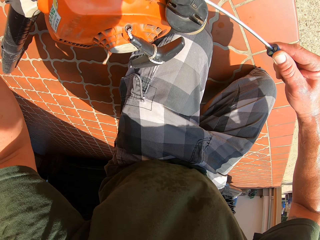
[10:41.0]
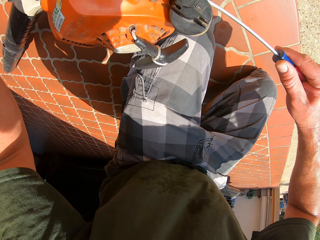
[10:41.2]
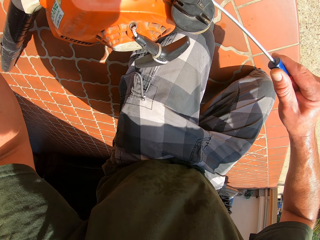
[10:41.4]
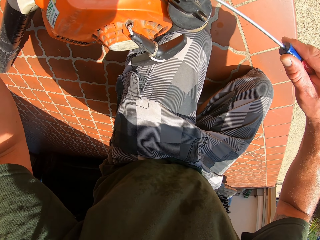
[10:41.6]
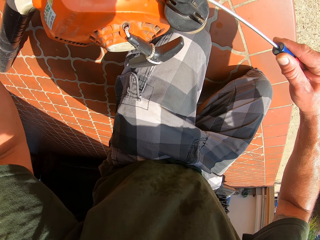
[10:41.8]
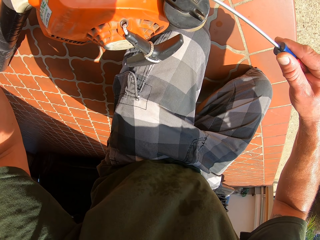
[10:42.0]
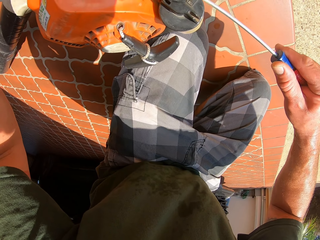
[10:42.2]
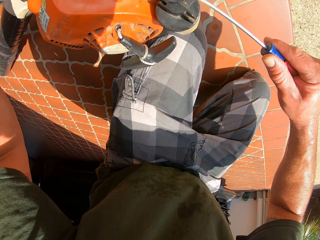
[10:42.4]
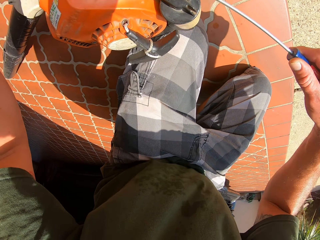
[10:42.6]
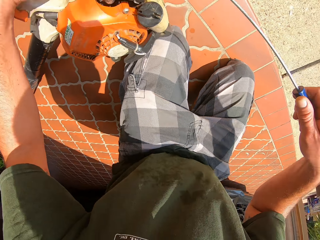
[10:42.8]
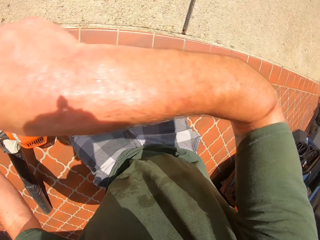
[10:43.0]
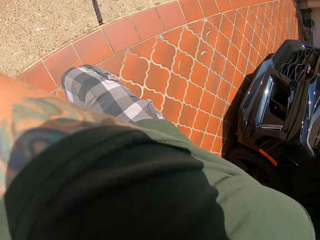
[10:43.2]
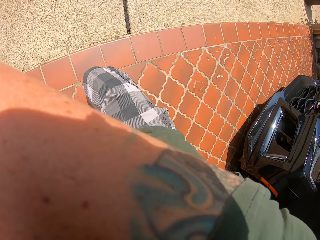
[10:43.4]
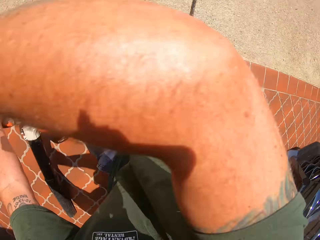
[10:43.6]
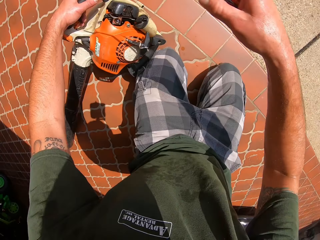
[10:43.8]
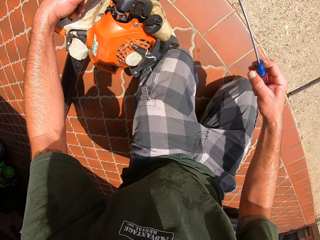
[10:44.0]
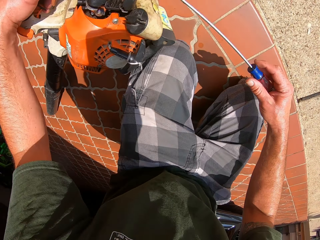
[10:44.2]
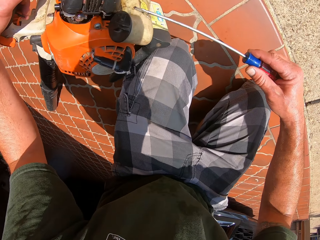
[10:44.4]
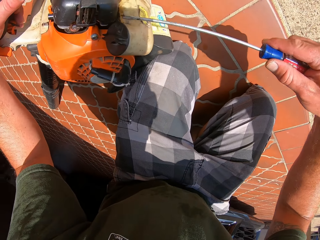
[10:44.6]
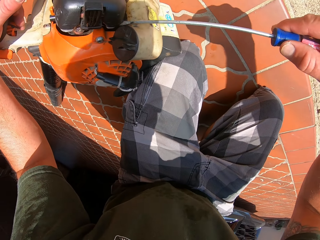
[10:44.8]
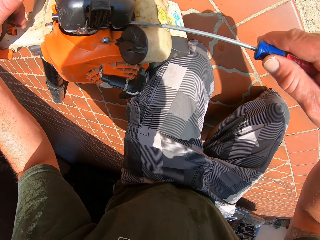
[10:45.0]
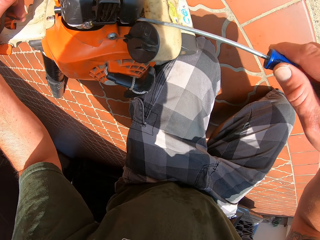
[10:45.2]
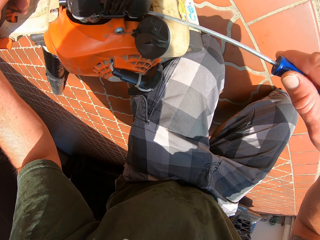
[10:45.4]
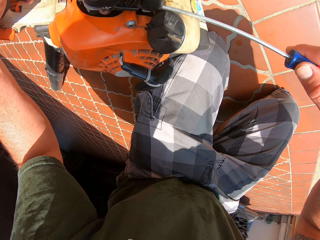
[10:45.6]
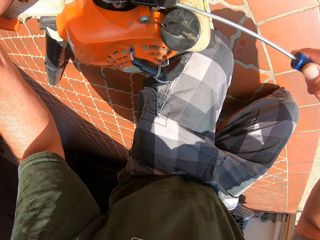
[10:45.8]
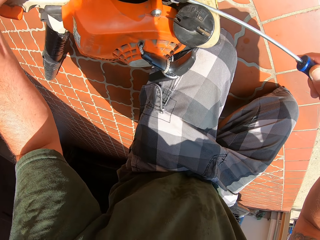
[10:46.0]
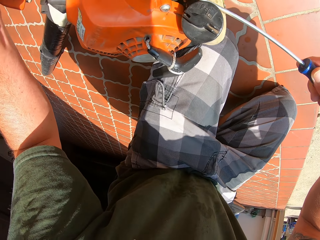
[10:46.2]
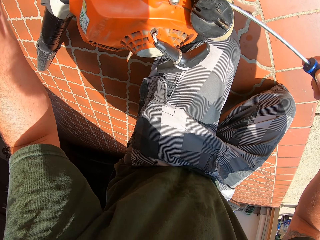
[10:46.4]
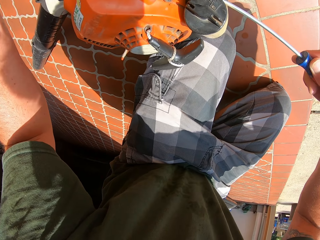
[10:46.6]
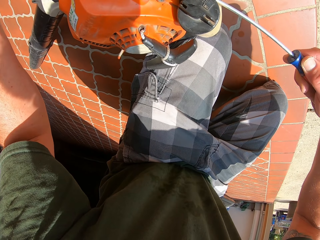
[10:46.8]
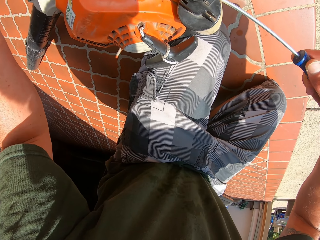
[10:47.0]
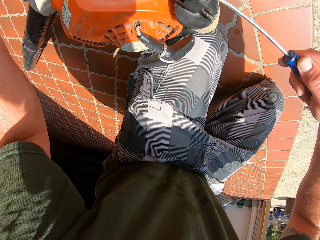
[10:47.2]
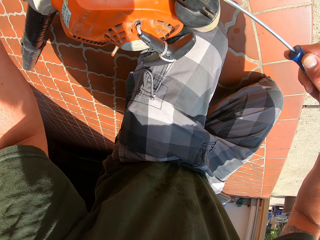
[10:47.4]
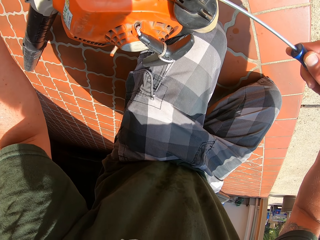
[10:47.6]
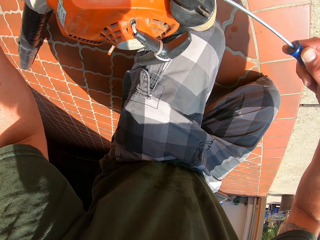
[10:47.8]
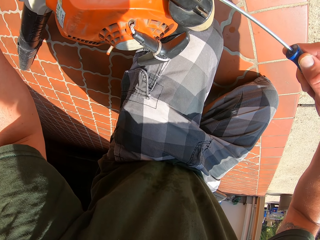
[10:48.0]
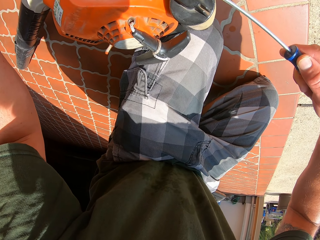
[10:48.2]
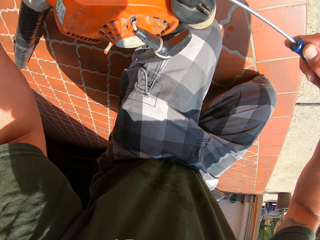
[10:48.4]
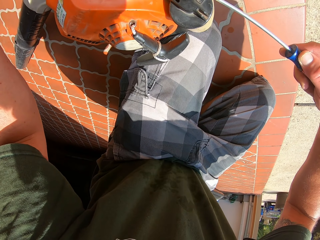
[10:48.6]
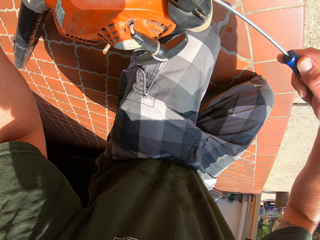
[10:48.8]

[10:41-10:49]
The camera wearer raises his right hand with the screwdriver in it. He continues to work on the blower with the screwdriver in his right hand and his left hand.

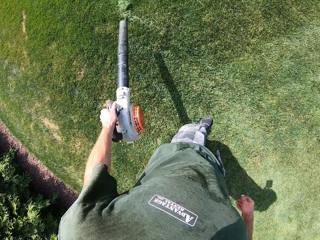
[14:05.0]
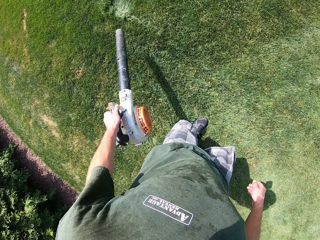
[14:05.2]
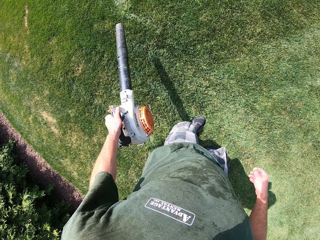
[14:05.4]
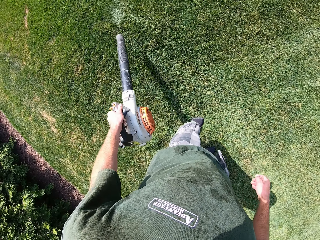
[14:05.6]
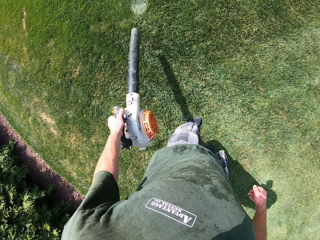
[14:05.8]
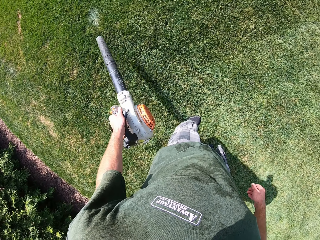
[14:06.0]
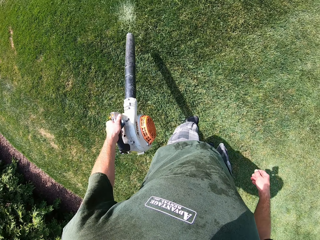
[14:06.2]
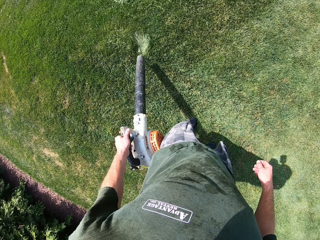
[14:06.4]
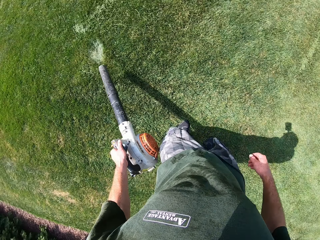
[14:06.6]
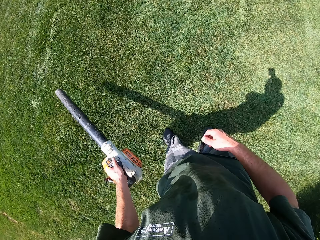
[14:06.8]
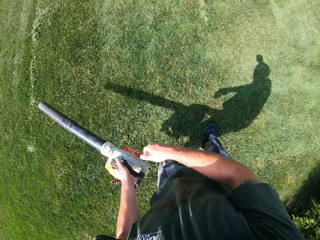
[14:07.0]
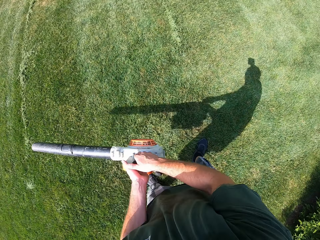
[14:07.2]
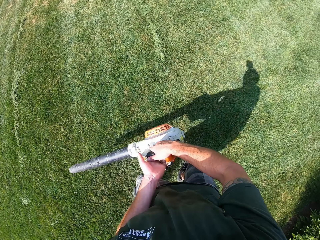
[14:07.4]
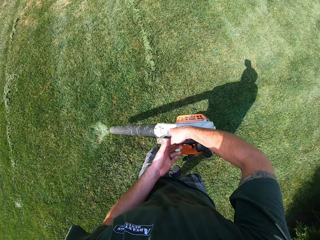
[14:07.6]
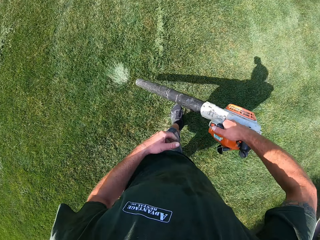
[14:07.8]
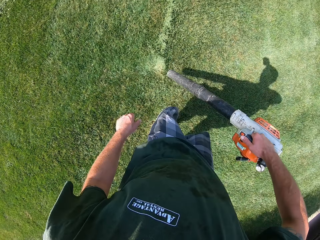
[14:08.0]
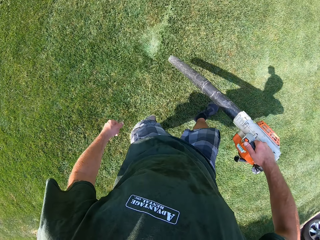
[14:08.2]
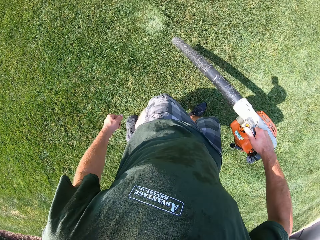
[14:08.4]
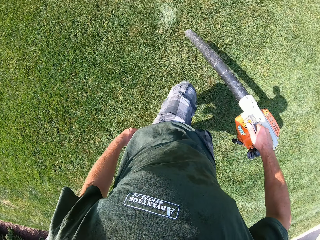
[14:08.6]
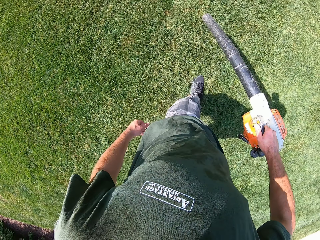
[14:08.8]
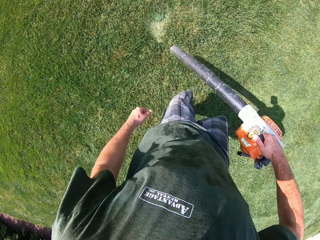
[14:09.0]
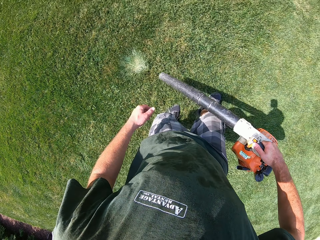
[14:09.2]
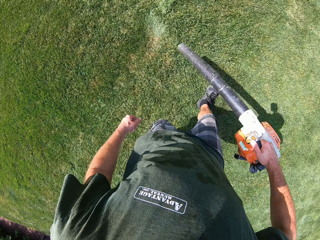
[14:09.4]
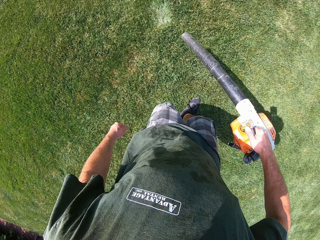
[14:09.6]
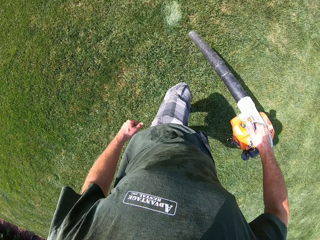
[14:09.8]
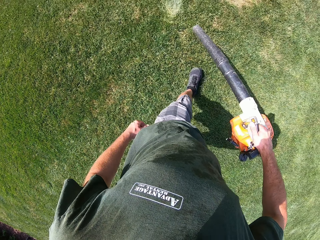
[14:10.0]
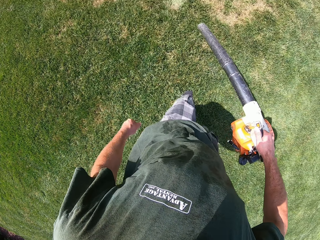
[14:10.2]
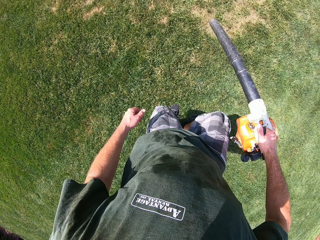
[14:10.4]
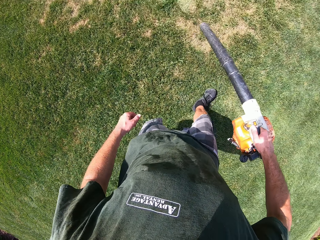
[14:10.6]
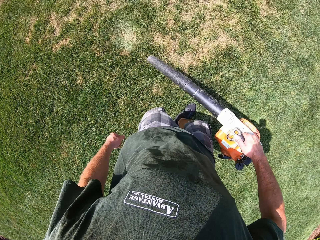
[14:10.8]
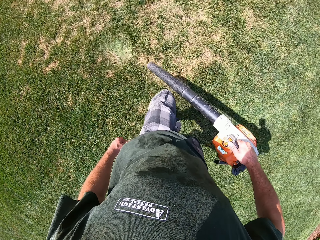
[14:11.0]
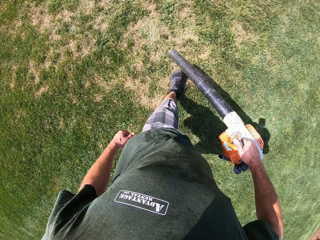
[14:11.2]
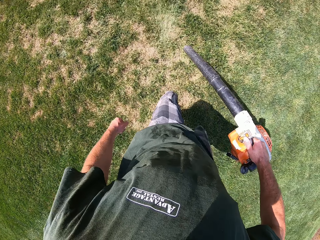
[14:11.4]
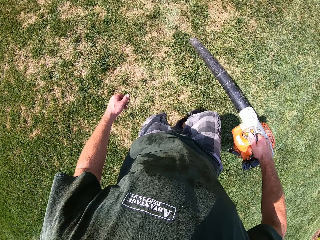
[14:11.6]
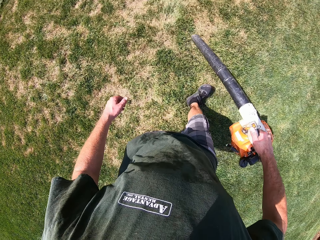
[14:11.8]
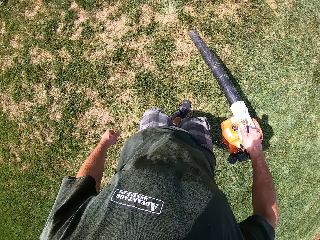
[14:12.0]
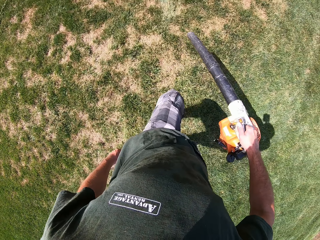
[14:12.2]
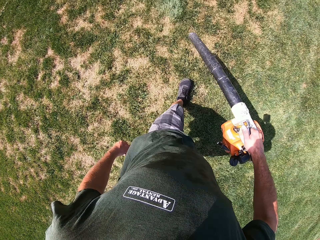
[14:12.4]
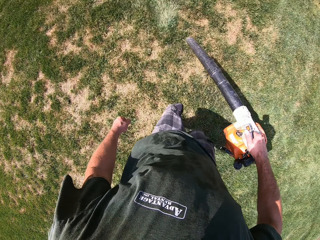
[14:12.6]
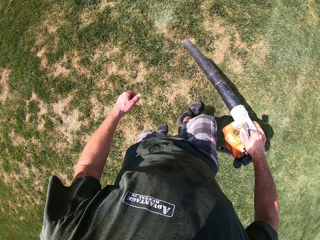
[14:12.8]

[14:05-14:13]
The camera wearer places the leaf blower in his right hand. He continues to blow the lawn with the blower in his right hand. He removes the leaves from the grass with the leaf blower.

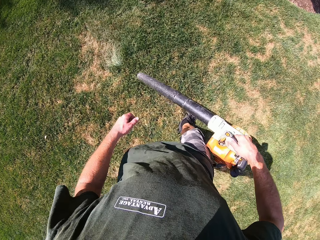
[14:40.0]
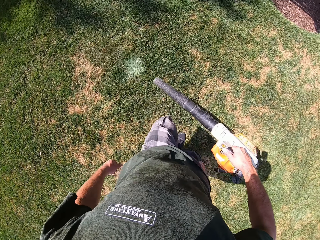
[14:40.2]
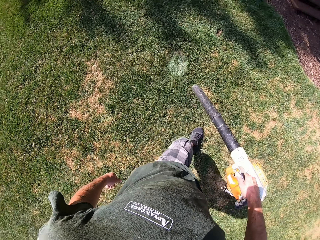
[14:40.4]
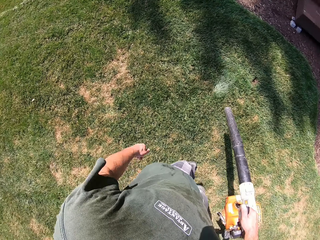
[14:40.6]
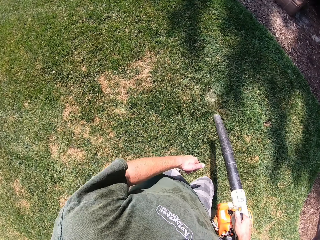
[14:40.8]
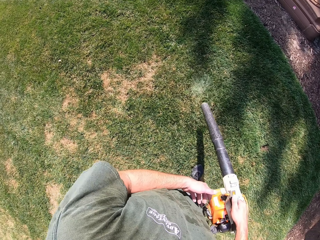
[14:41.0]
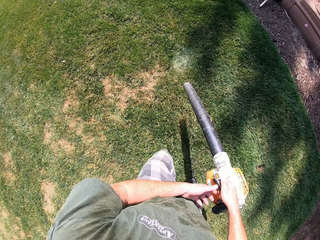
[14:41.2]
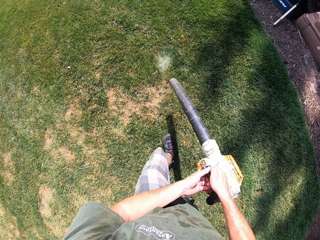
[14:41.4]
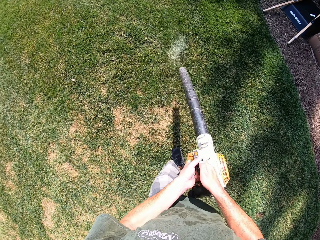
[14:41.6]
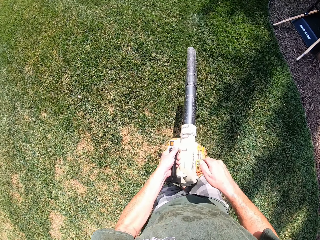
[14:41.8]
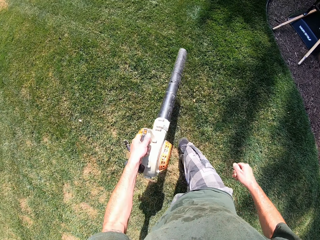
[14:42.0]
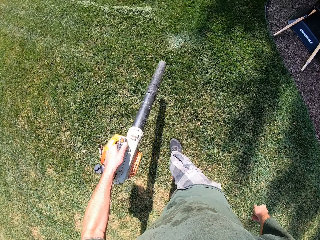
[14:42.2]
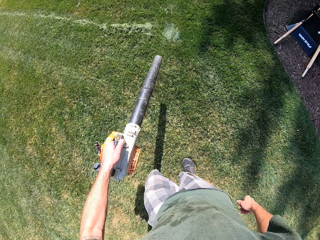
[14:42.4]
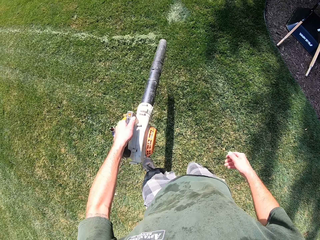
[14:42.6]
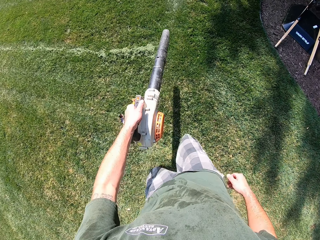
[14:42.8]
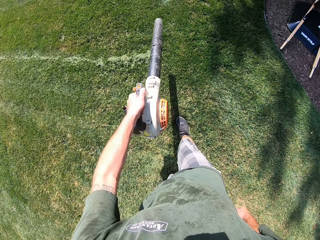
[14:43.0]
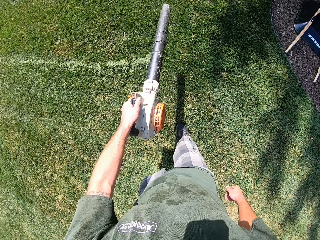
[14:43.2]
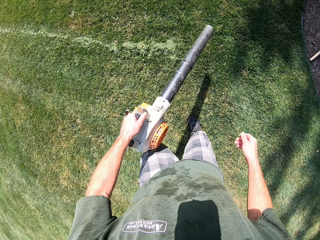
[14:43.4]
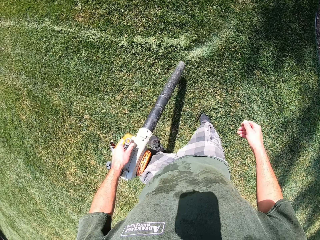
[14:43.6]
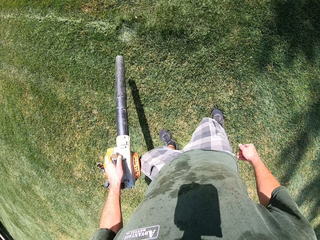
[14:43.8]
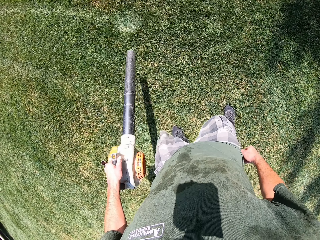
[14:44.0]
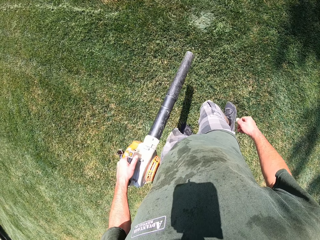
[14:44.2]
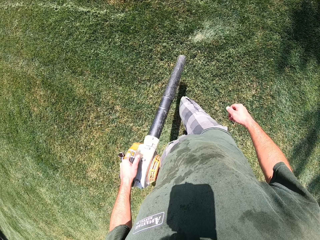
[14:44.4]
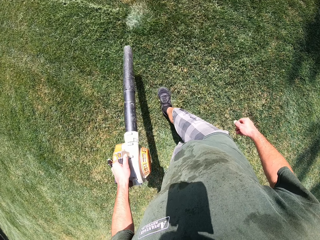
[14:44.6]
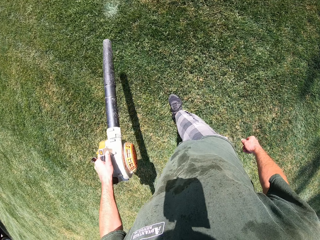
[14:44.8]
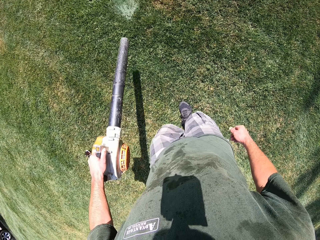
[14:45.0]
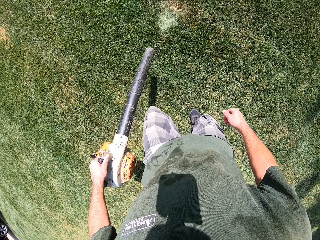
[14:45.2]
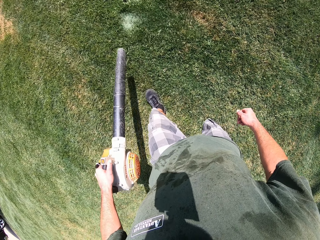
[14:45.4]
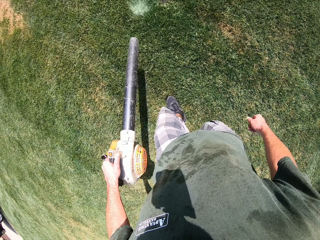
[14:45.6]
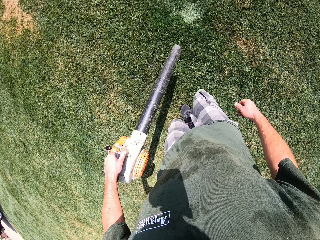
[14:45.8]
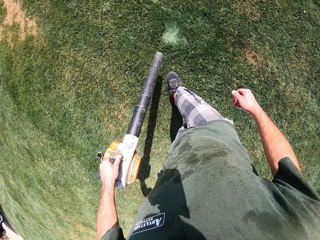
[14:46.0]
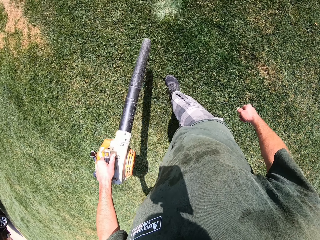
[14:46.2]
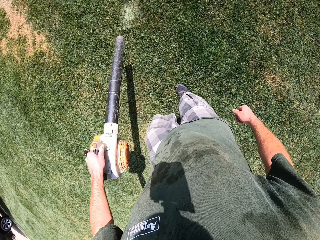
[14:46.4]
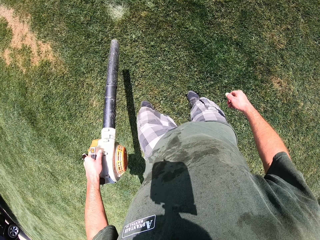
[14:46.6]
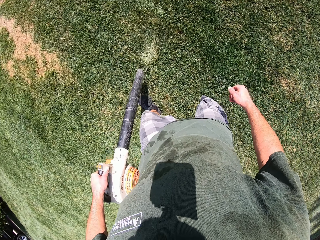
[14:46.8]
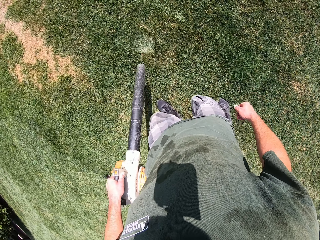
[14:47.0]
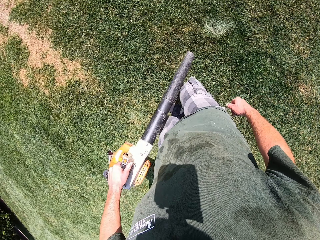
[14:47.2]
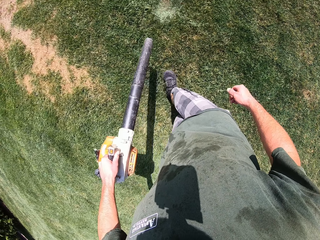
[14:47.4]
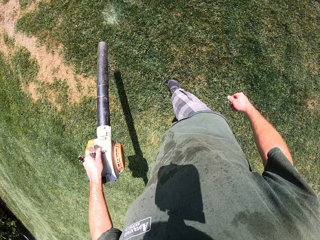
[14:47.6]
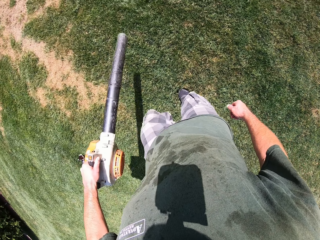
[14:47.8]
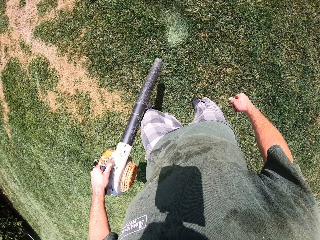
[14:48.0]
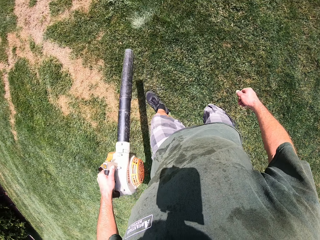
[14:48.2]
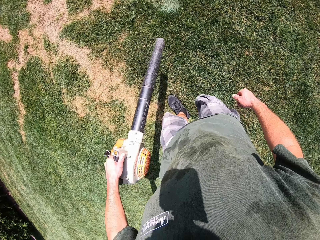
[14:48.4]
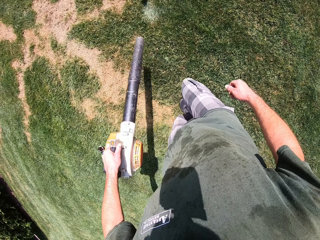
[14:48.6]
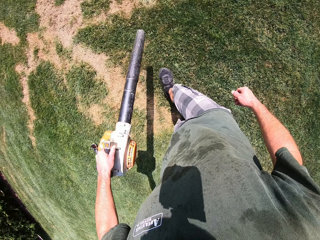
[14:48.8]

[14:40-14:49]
The camera wearer places the leaf blower in his left hand. He continues to blow the lawn with the blower in his left hand. He removes the leaves from the grass with the leaf blower.
